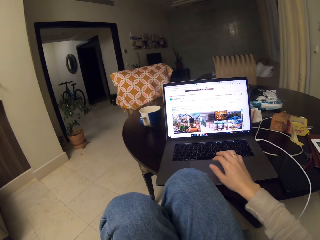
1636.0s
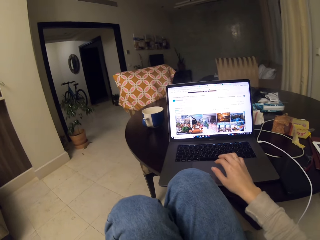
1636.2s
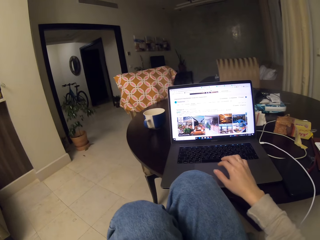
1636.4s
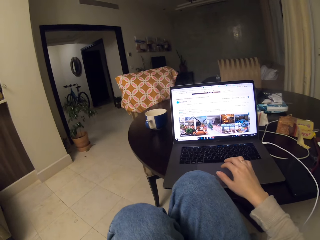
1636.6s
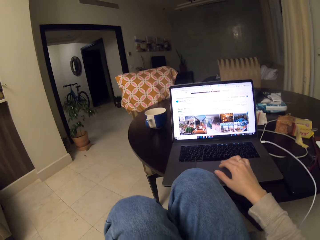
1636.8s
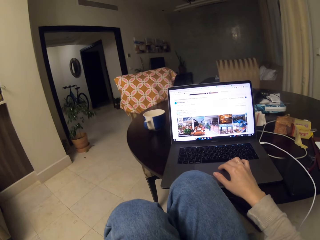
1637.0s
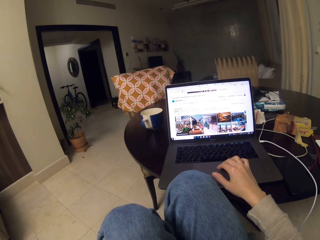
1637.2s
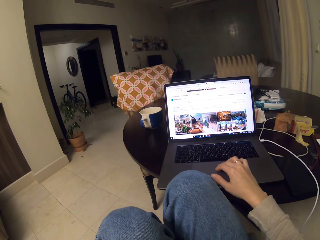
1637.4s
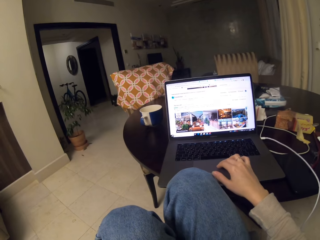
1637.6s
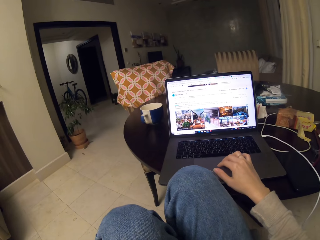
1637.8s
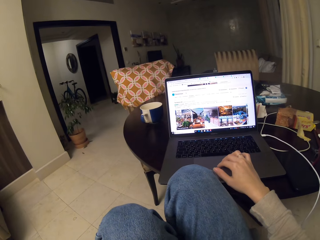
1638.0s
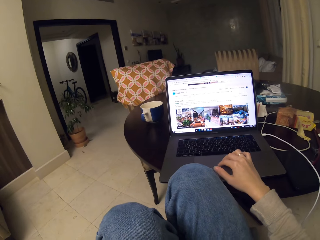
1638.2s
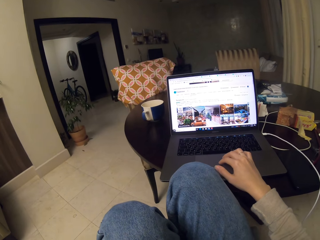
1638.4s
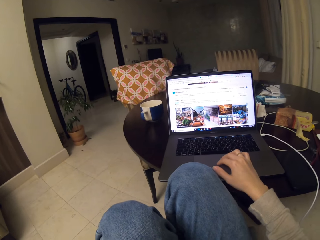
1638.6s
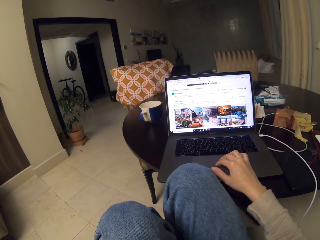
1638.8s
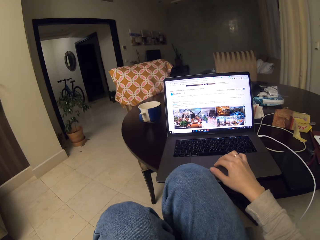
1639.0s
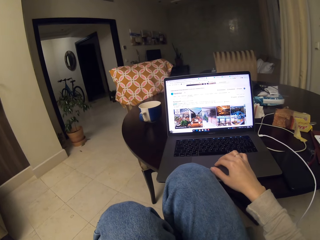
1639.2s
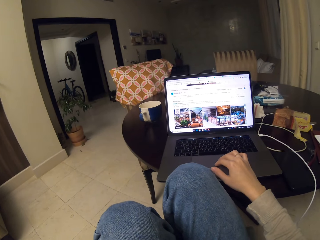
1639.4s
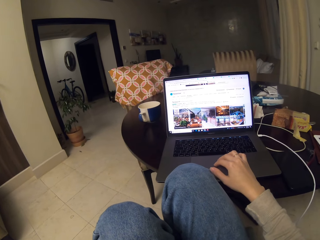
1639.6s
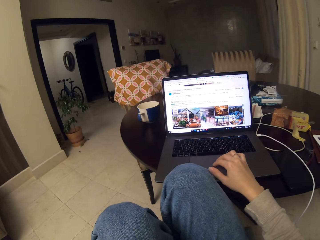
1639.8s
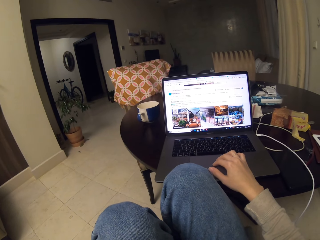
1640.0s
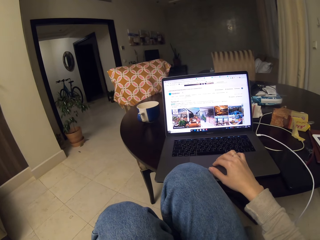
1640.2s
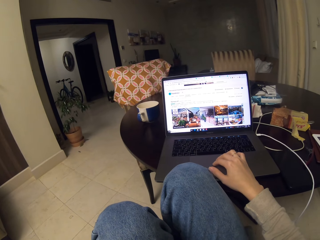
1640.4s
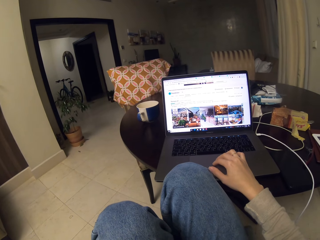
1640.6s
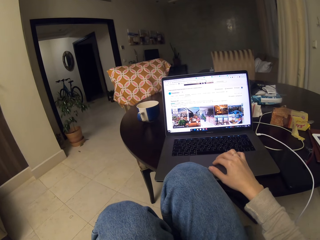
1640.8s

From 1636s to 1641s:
The camera wearer pushes the laptop aside.

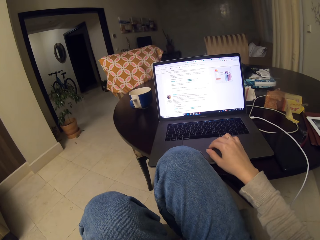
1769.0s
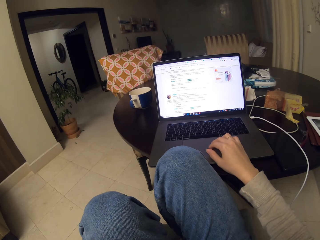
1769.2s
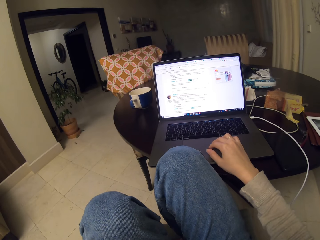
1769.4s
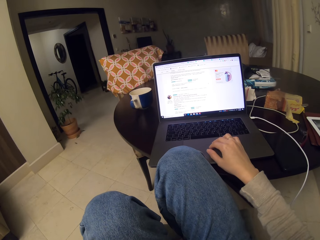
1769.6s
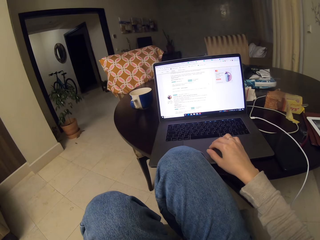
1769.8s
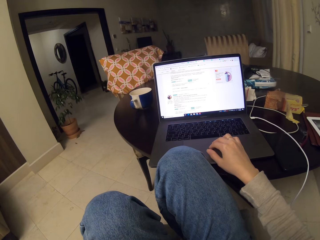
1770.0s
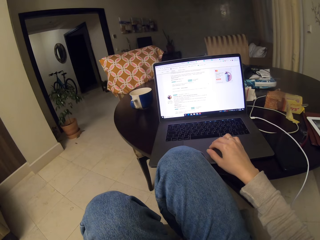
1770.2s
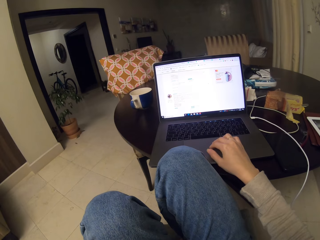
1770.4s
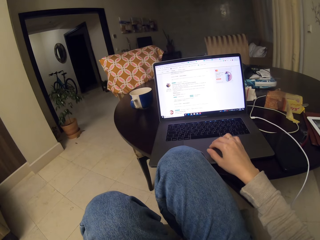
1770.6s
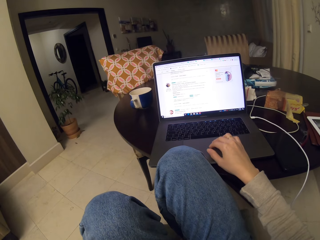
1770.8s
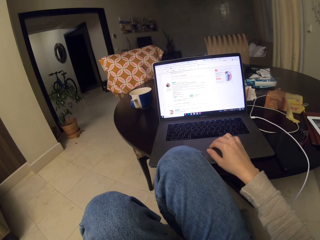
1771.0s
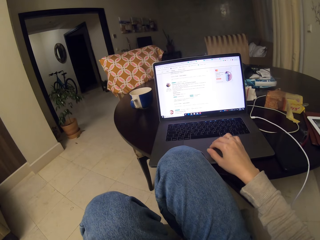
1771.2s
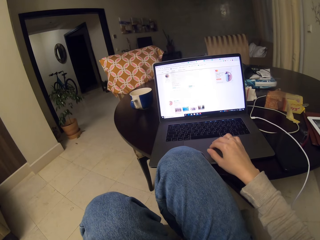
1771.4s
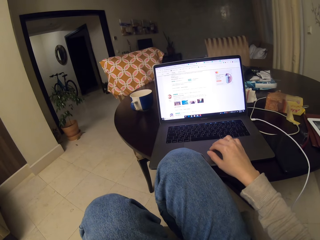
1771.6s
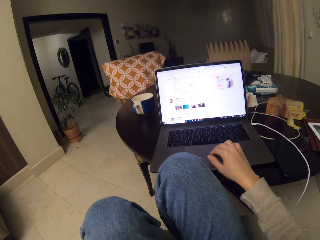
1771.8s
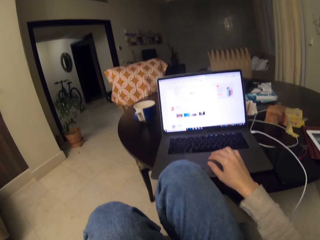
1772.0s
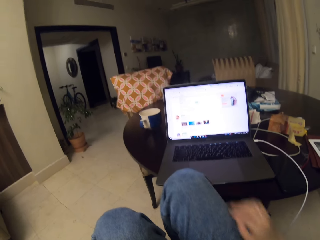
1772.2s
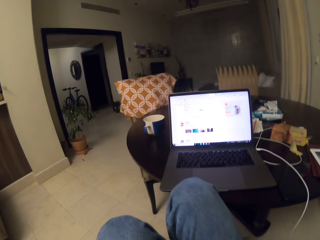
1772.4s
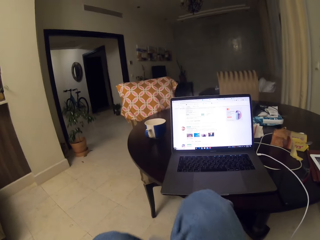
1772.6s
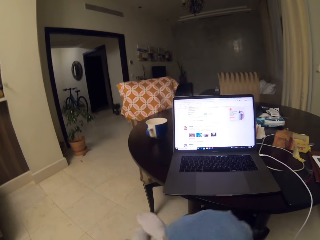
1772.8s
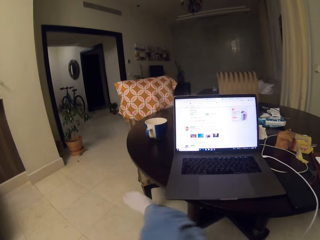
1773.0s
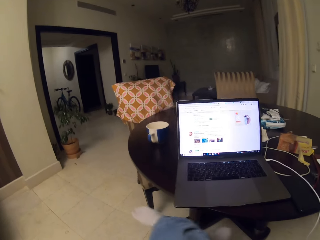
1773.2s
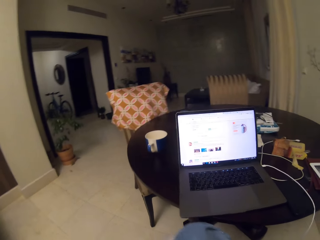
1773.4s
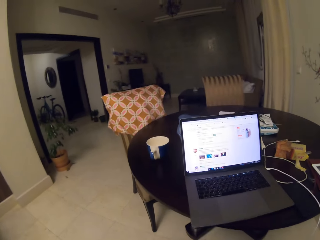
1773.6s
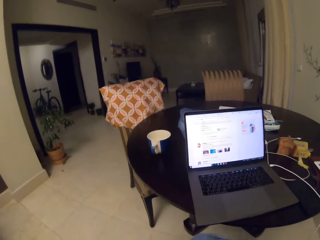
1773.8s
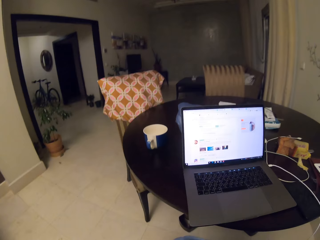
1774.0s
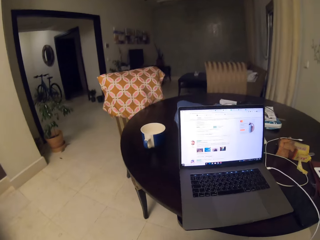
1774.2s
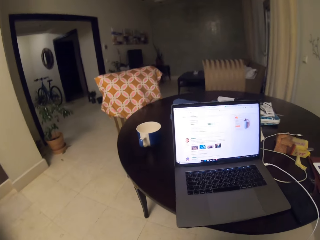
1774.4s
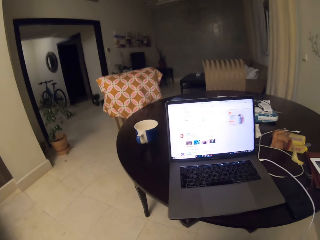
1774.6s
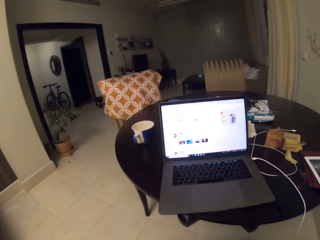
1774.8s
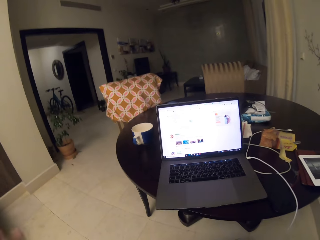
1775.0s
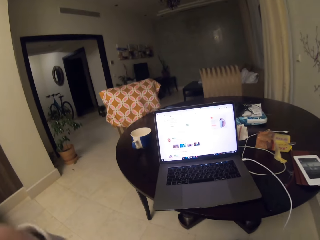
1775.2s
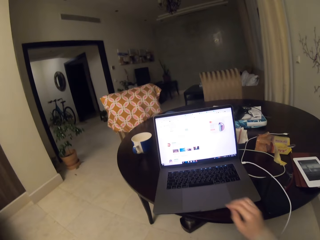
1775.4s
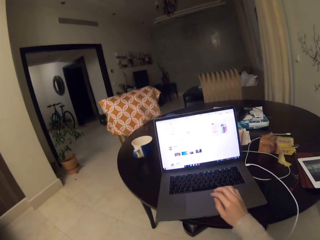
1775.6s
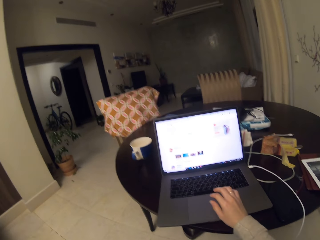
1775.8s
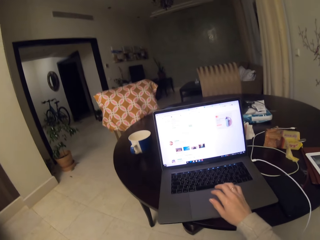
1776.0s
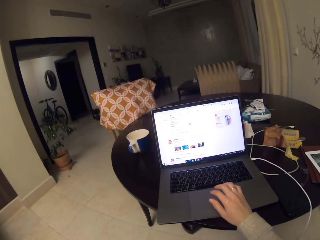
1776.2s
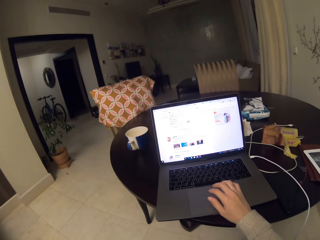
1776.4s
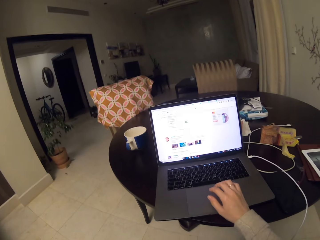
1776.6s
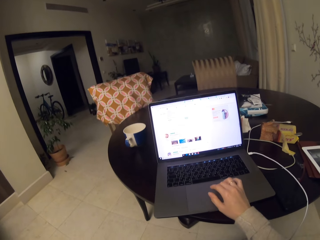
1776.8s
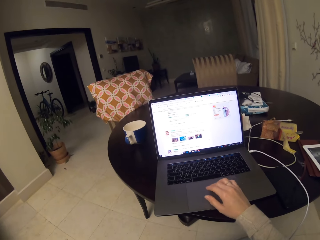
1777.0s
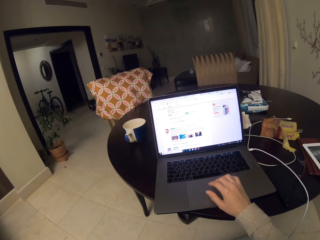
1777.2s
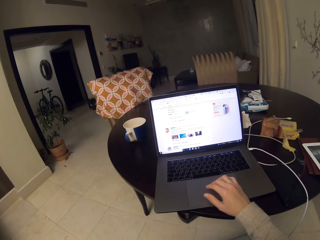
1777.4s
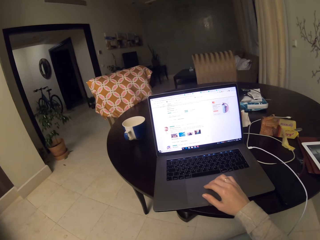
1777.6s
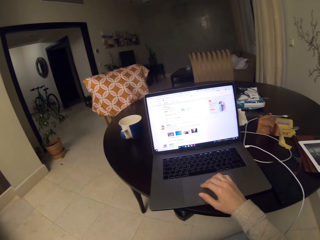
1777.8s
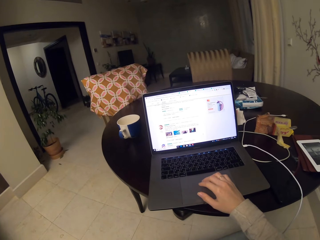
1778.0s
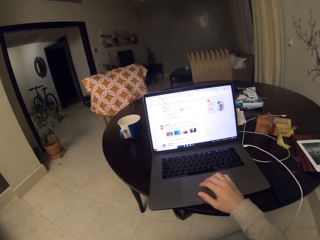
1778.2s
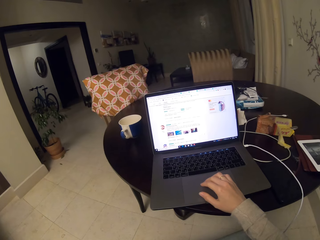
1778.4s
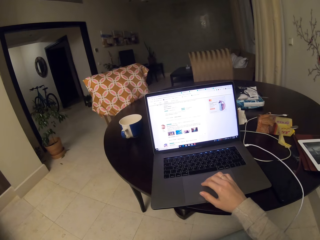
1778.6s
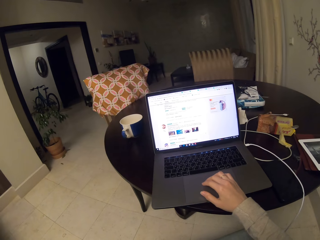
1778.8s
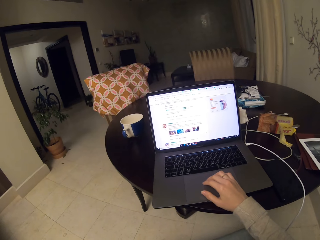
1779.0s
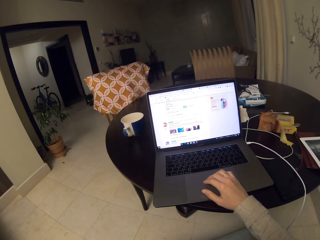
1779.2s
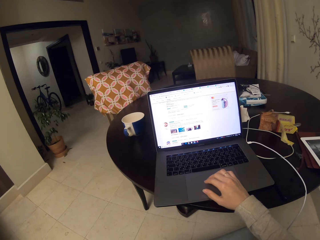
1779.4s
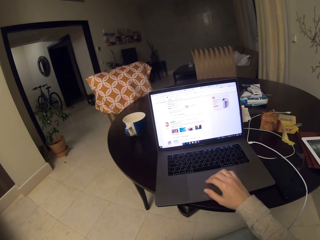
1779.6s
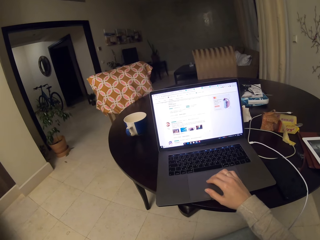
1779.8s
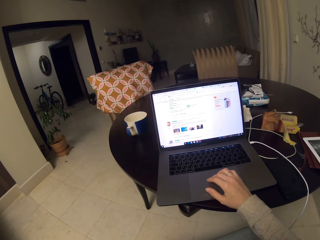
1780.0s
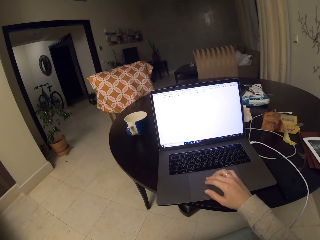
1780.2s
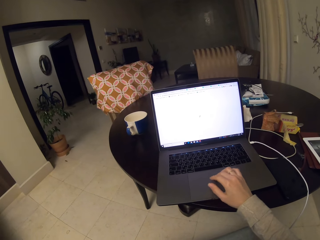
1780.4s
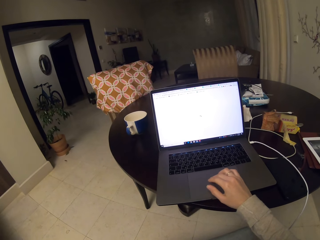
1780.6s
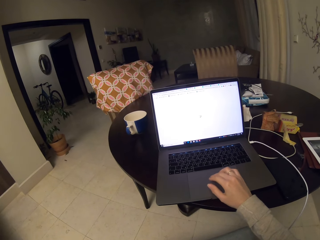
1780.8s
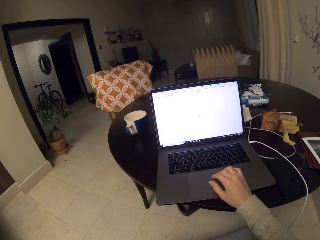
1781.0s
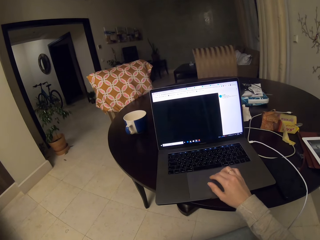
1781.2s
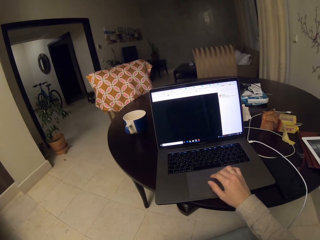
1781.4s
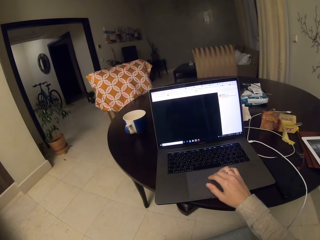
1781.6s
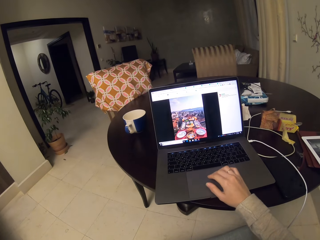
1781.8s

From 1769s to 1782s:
The camera wearer scrolls through the laptop. They look around. They move aside. They start to scroll. They operate the laptop.

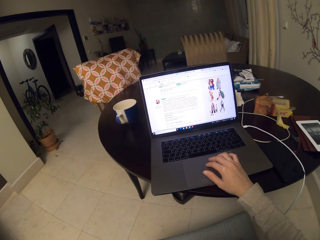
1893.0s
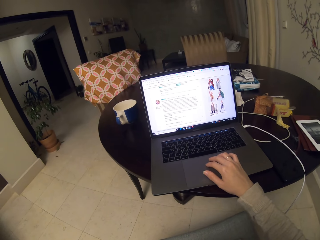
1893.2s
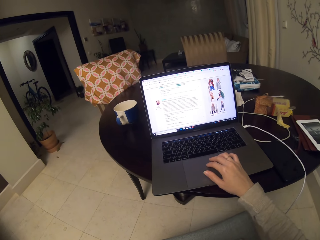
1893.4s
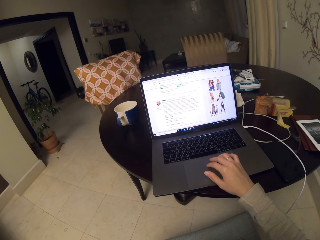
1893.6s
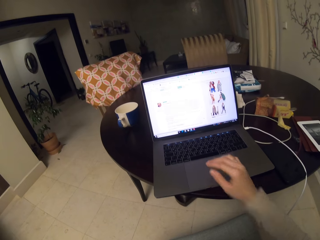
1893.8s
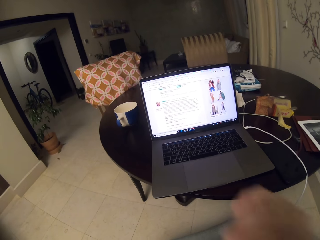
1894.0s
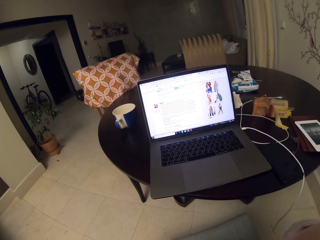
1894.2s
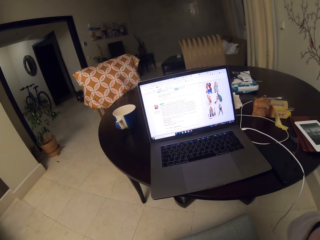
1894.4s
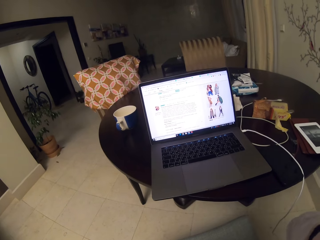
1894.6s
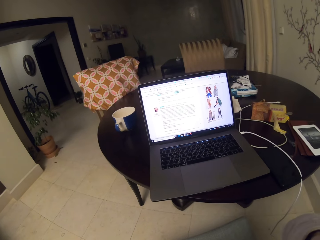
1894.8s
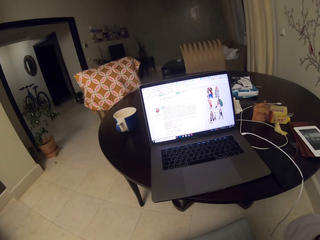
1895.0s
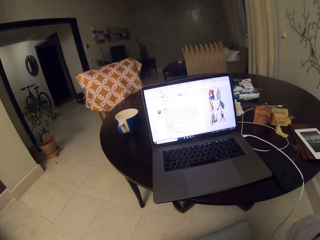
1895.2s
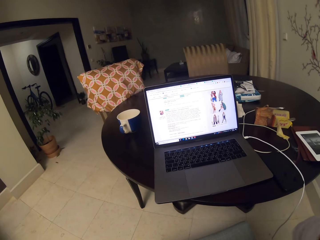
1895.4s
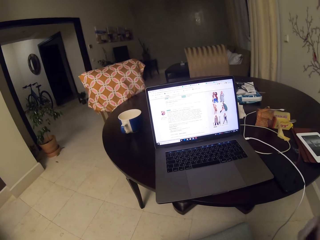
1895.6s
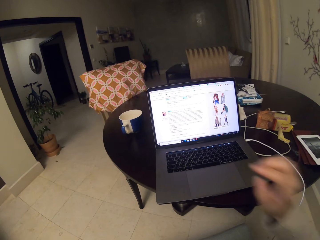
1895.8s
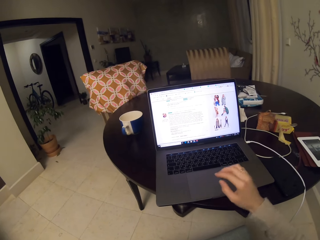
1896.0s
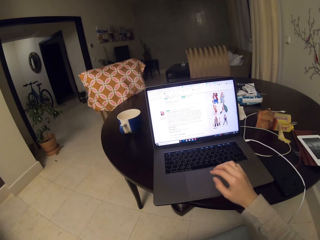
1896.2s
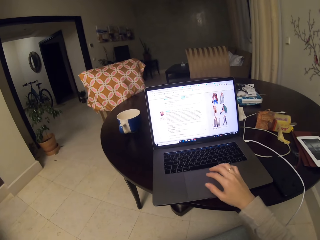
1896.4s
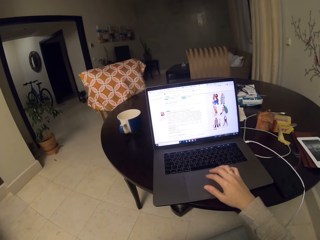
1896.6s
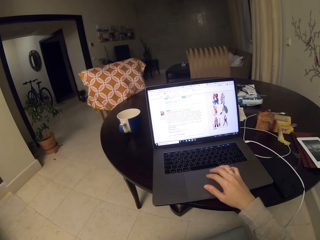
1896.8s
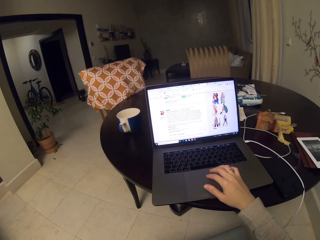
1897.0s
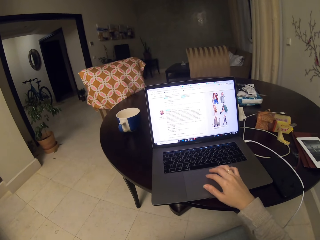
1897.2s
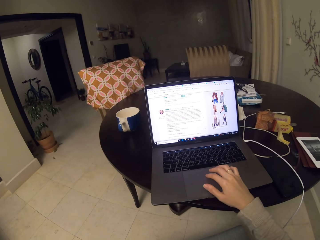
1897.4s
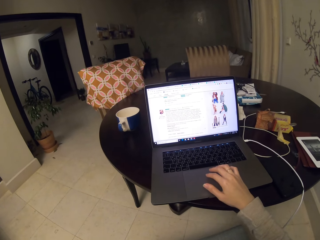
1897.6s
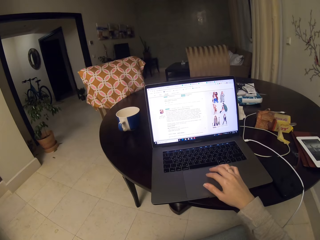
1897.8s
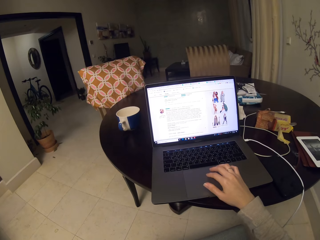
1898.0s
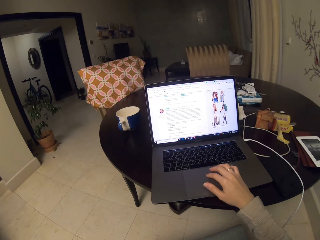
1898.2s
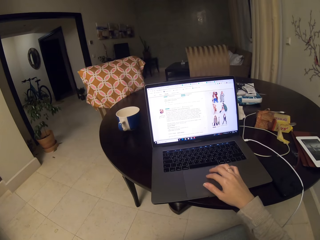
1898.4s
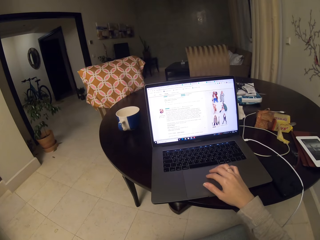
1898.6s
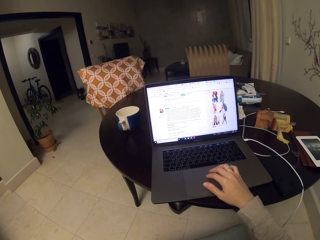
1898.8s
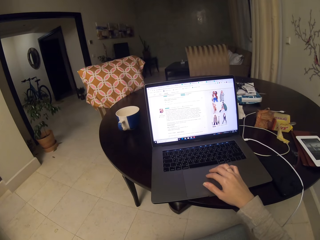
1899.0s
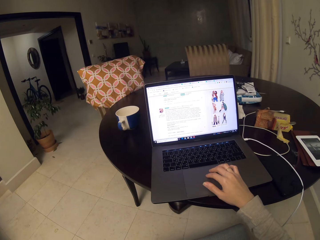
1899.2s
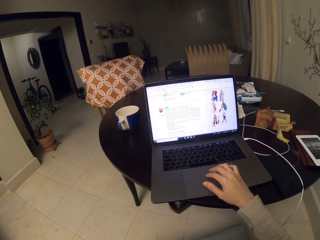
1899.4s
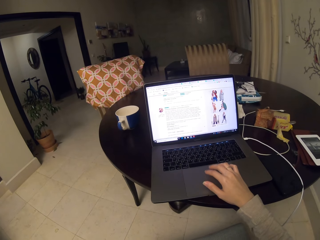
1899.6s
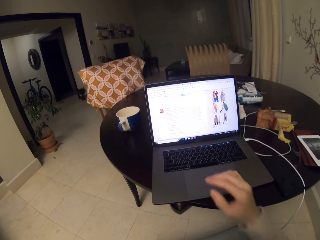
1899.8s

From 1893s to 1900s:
The camera wearer looks around. They operate the laptop.
